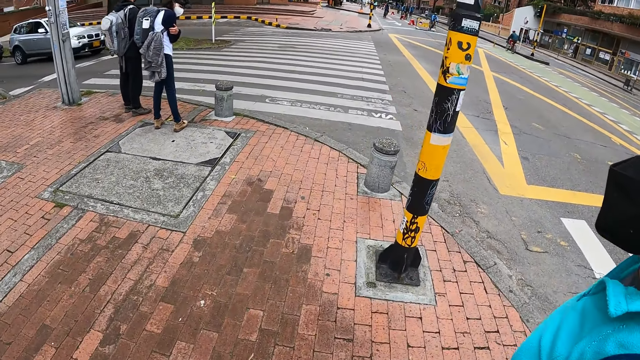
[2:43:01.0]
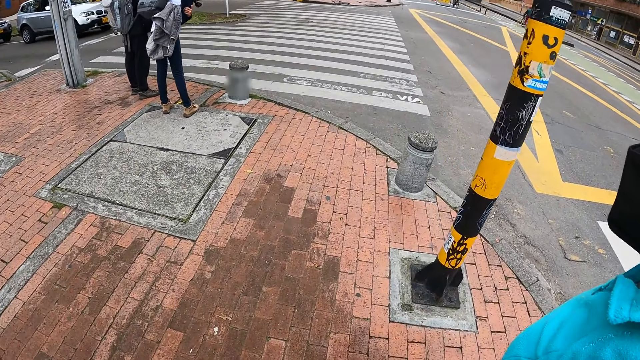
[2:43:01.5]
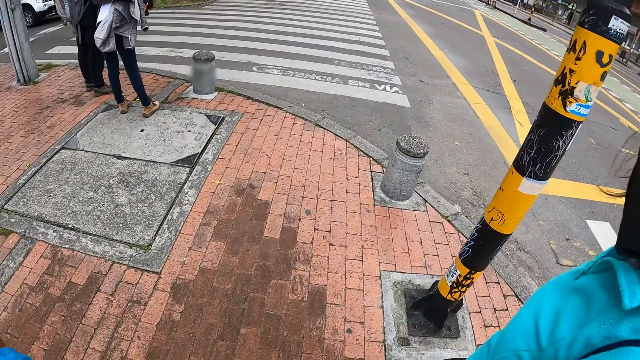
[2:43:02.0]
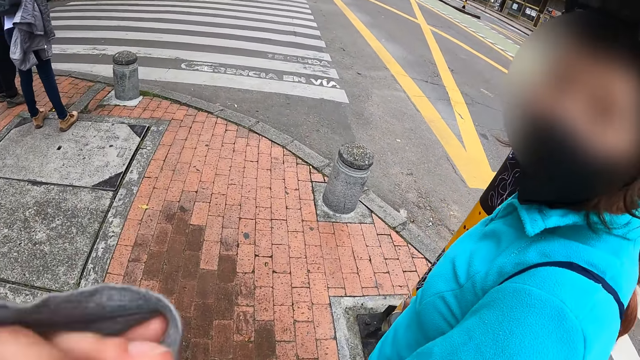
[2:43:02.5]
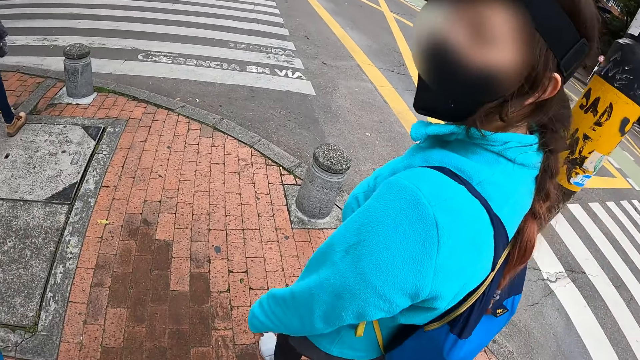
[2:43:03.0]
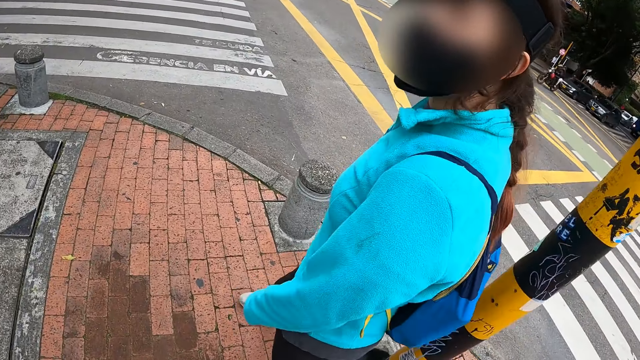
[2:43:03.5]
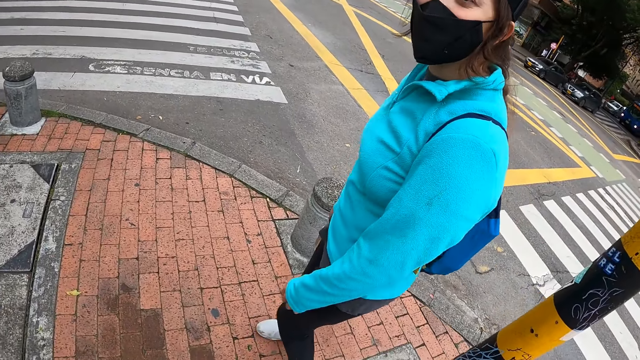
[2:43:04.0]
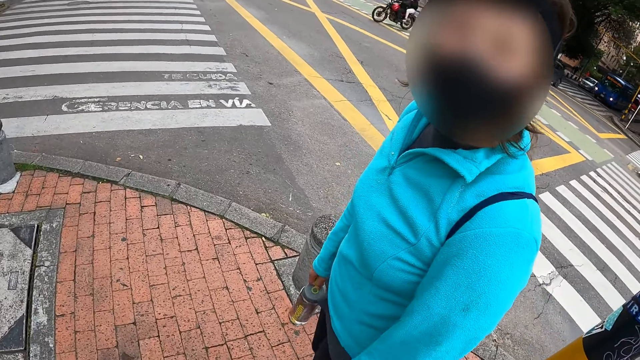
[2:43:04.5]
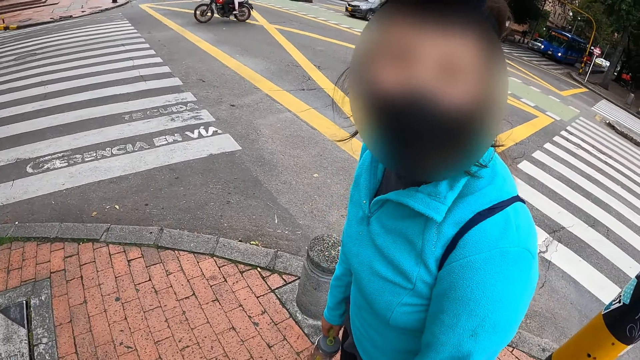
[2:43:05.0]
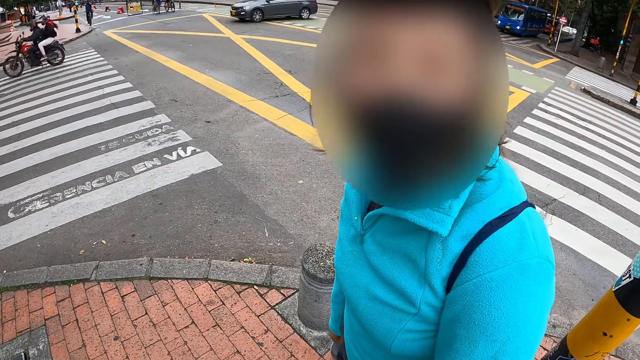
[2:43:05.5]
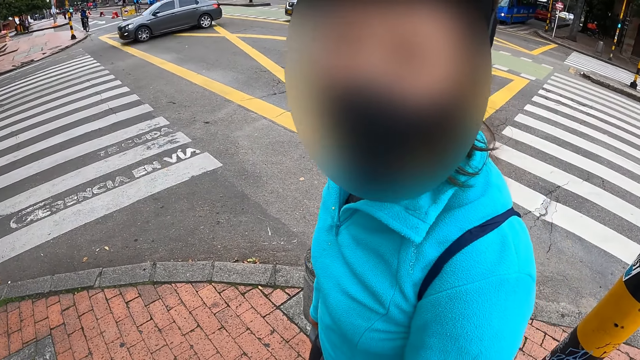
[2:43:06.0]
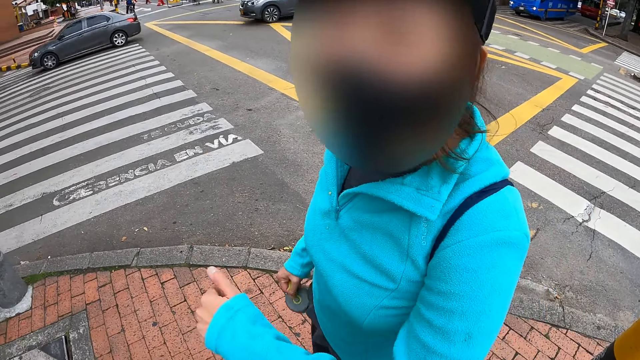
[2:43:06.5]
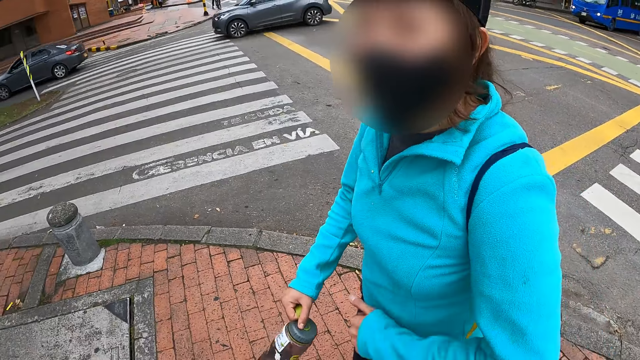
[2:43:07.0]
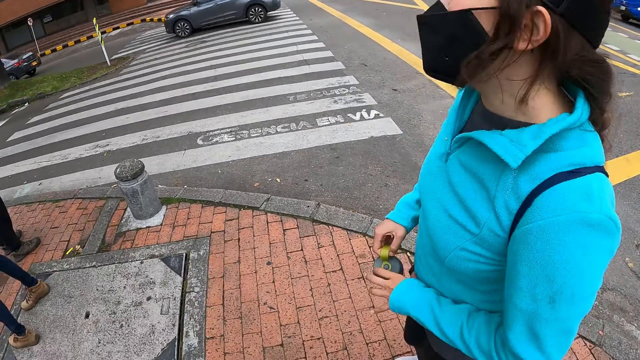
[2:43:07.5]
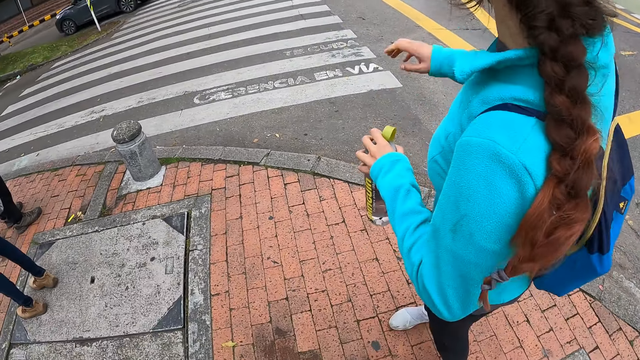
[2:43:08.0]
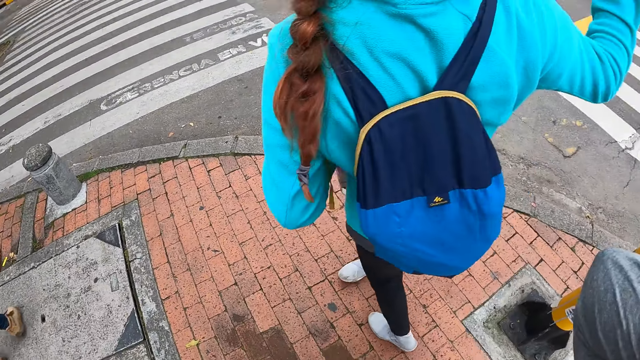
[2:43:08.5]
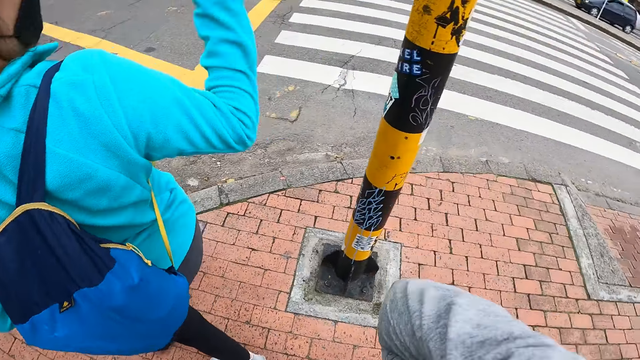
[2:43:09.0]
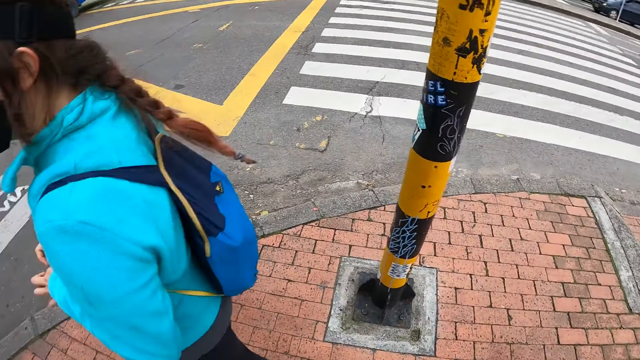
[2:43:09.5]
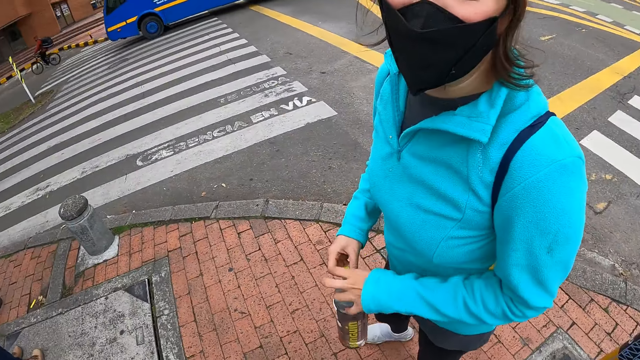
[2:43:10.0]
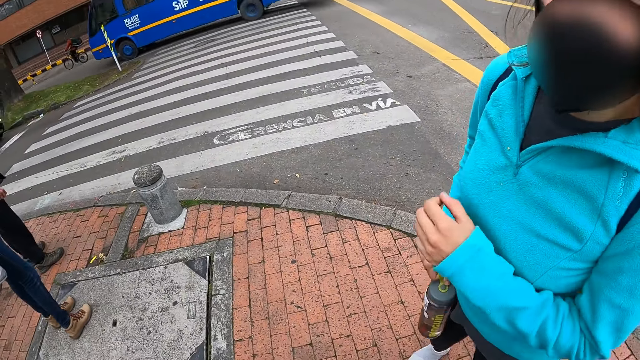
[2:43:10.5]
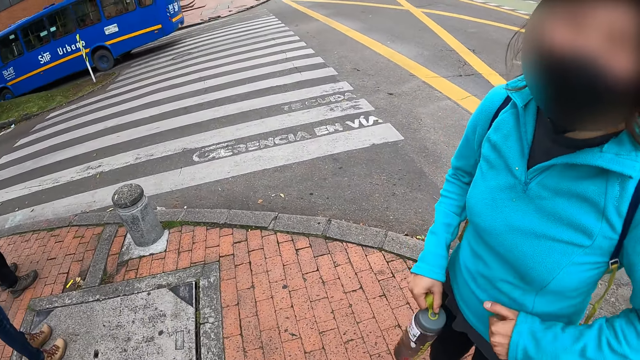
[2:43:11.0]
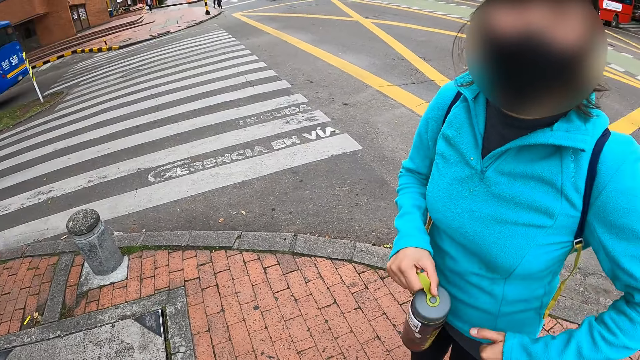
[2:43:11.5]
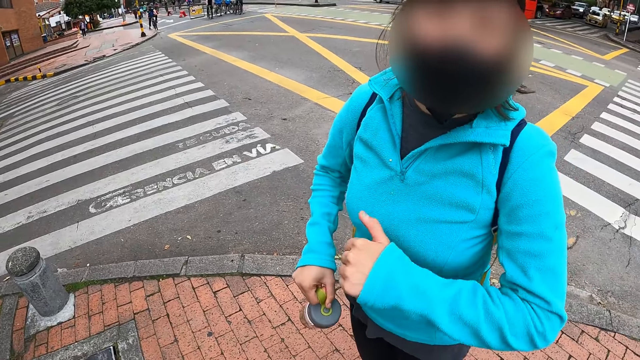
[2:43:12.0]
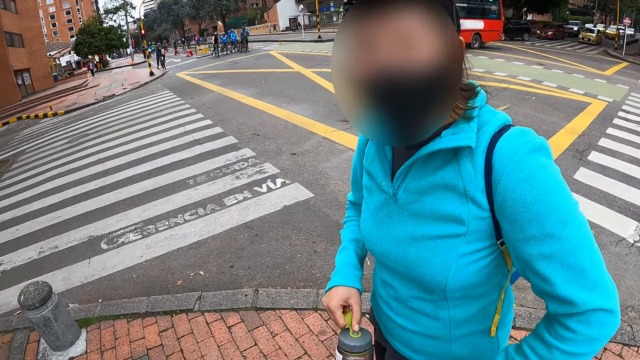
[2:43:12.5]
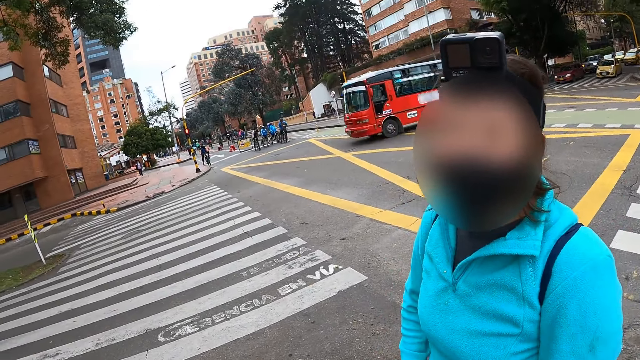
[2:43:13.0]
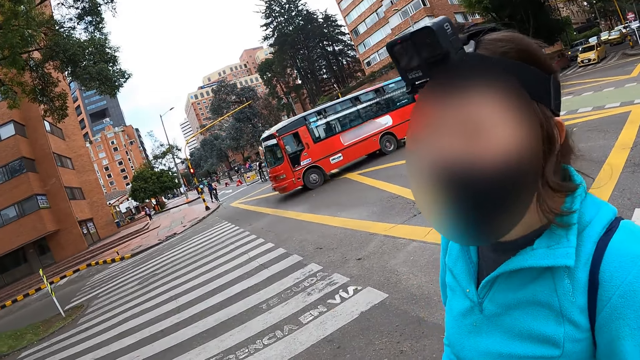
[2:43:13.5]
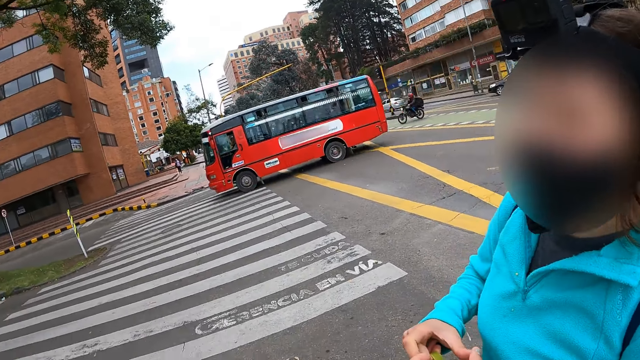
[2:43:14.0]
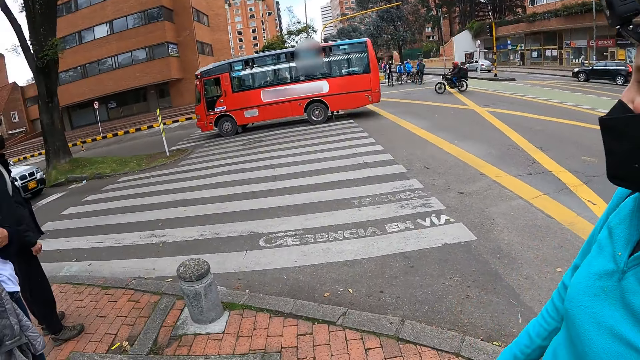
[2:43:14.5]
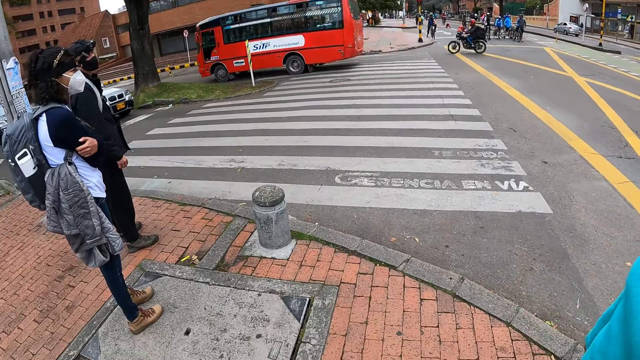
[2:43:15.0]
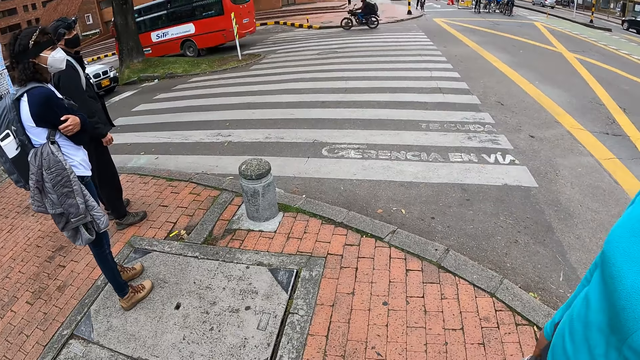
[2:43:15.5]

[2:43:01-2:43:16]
The woman interacts with the camera wearer. The camera wearer looks at the woman and stops to walk. The woman dances. The woman talks to the camera wearer. The camera wearer looks around the streets. They listen to the woman. The woman dances again.

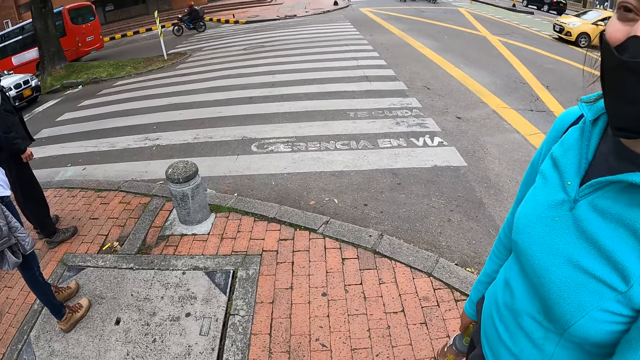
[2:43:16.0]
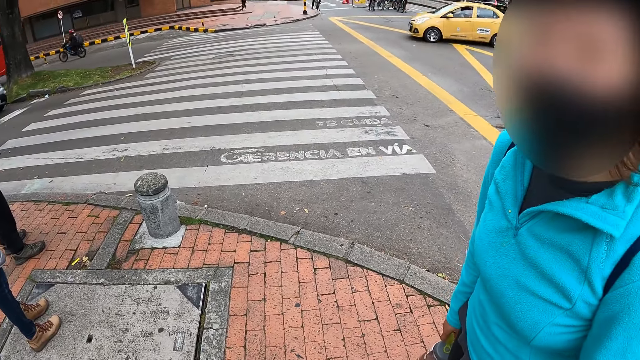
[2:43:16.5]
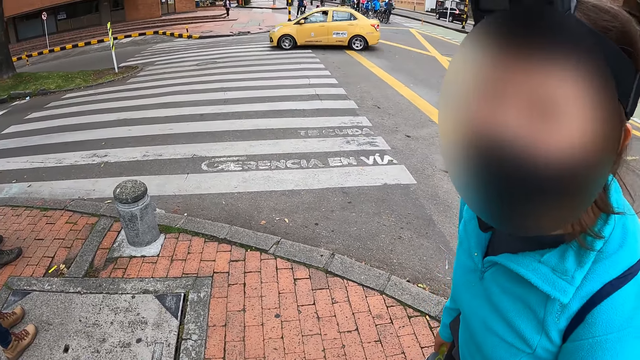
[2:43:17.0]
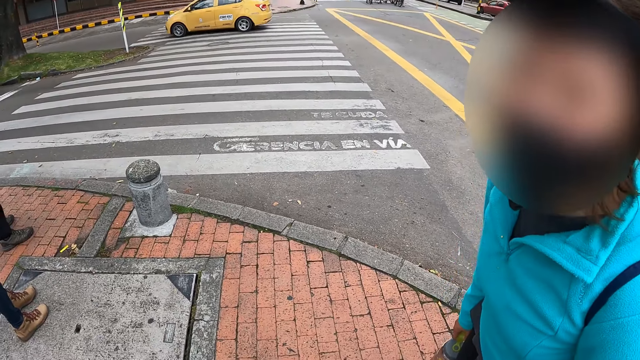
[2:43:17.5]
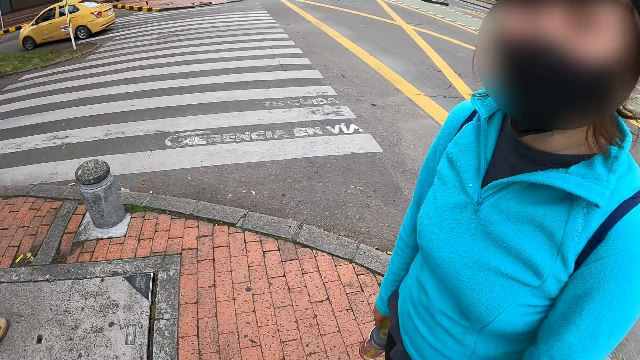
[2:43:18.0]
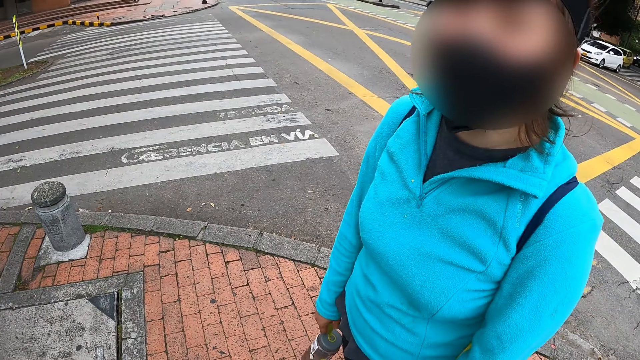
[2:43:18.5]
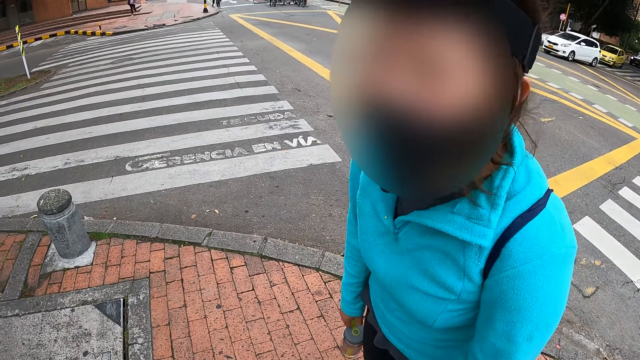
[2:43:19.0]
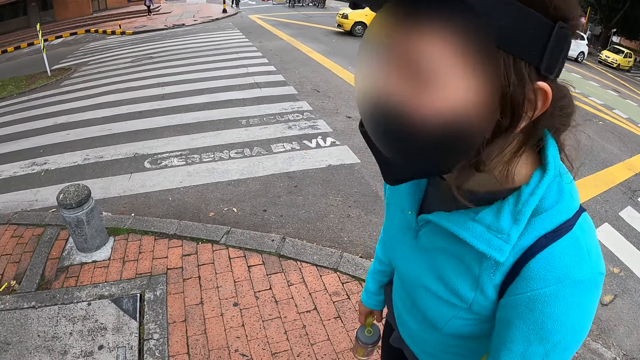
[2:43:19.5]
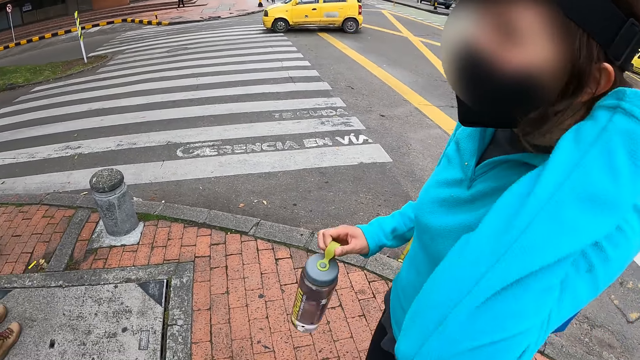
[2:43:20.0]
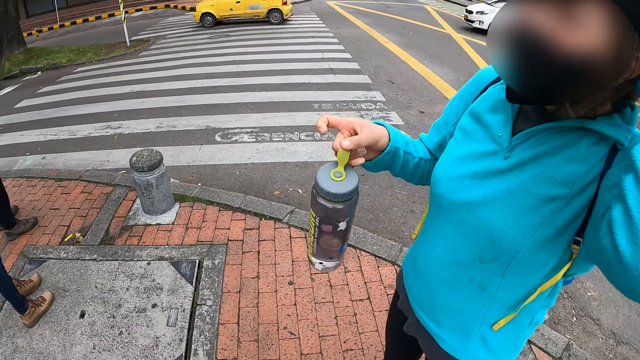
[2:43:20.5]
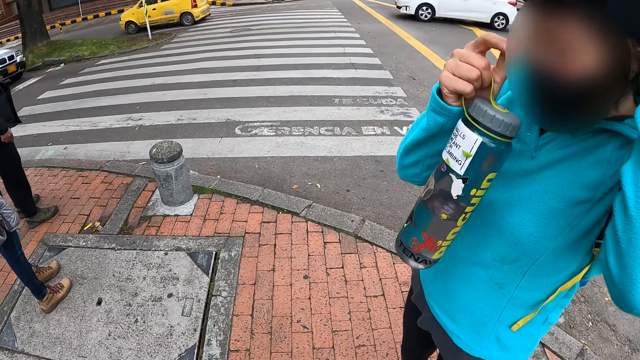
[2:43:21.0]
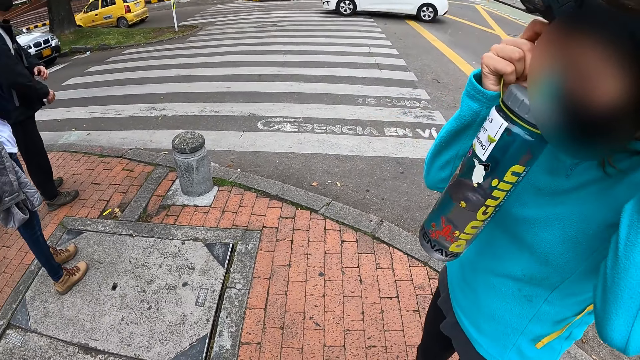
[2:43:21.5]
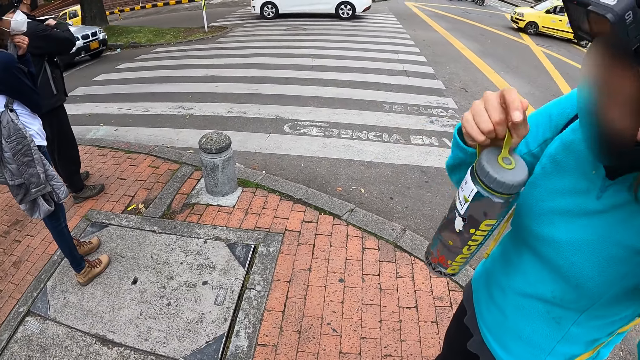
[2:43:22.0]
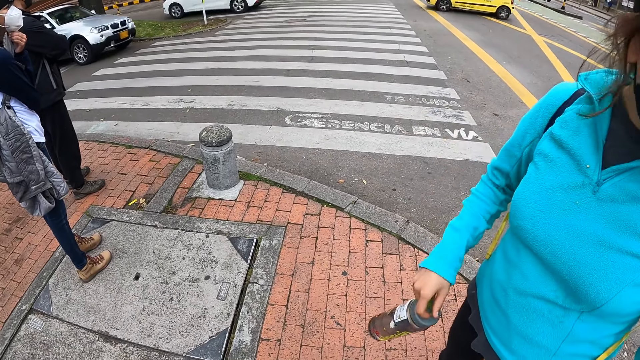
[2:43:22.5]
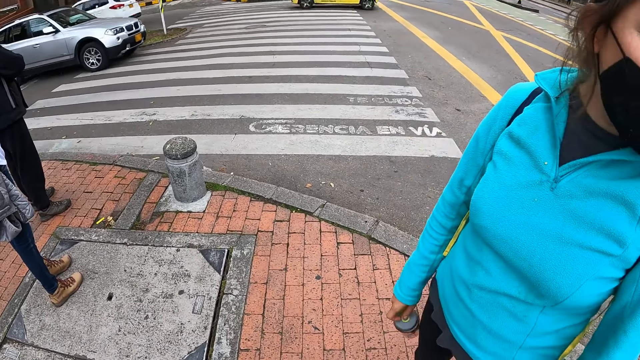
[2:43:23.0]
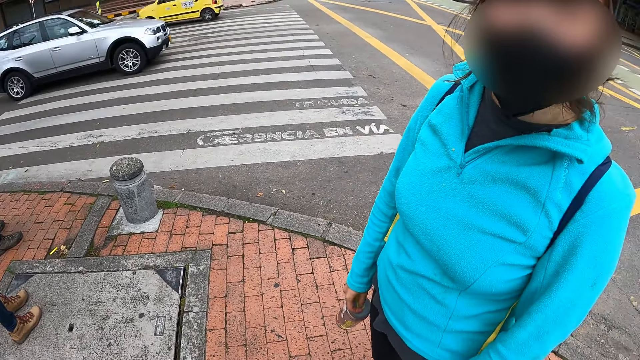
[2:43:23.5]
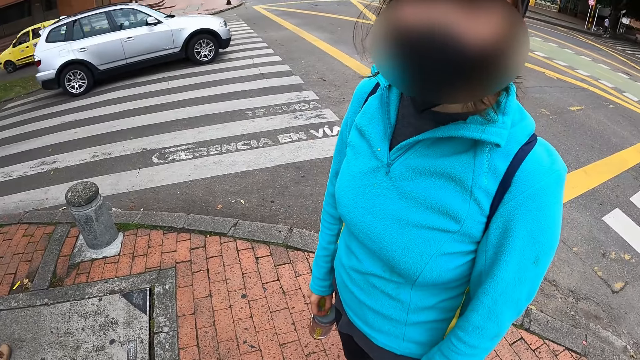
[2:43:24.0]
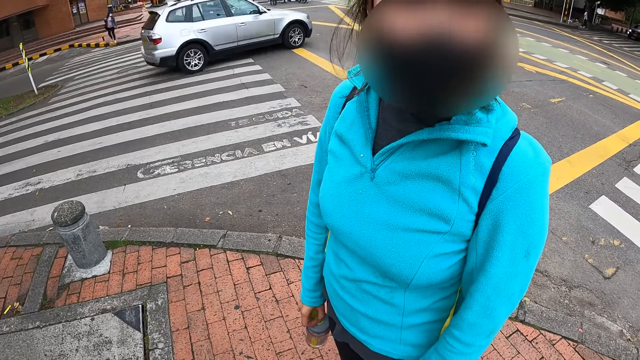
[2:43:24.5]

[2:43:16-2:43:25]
The woman adjusts the camera strap with her left hand. The woman adjusts the camera strap with both hands.
